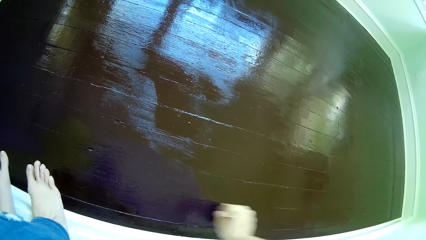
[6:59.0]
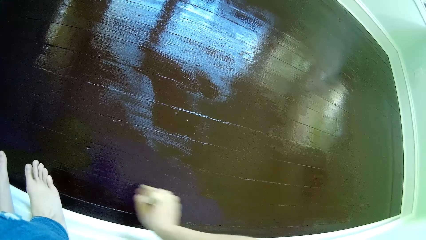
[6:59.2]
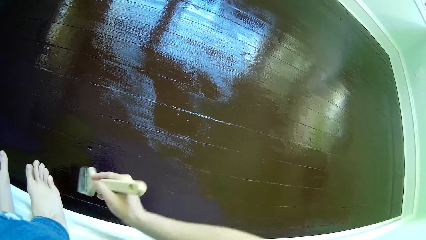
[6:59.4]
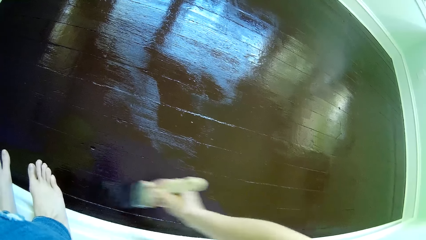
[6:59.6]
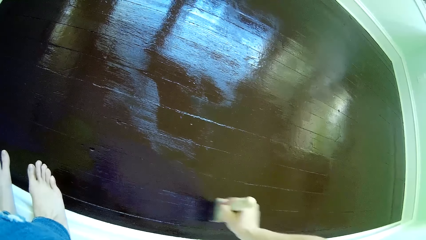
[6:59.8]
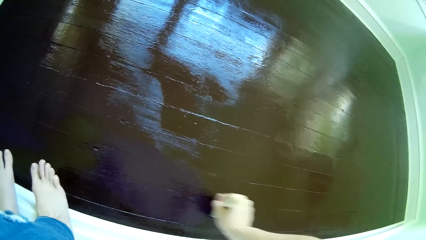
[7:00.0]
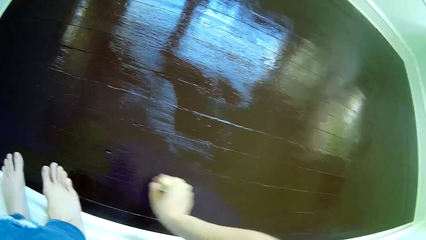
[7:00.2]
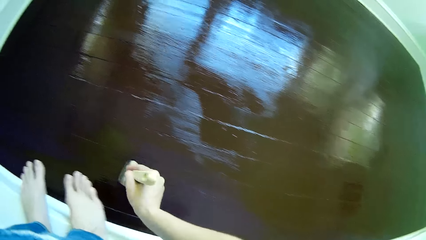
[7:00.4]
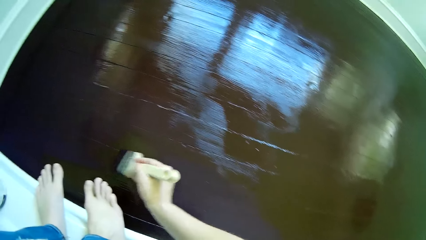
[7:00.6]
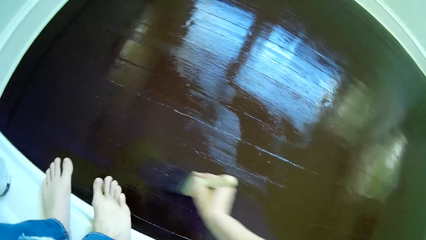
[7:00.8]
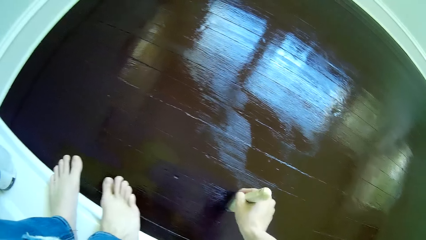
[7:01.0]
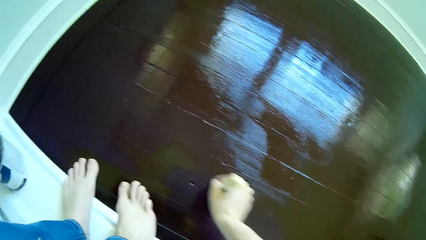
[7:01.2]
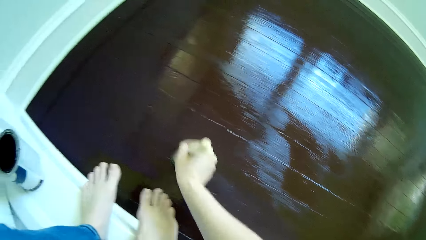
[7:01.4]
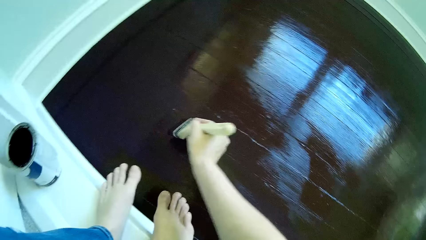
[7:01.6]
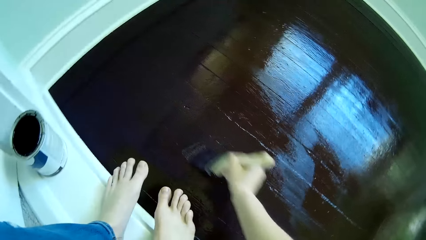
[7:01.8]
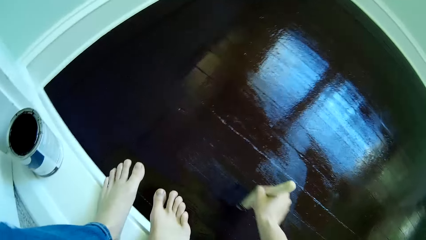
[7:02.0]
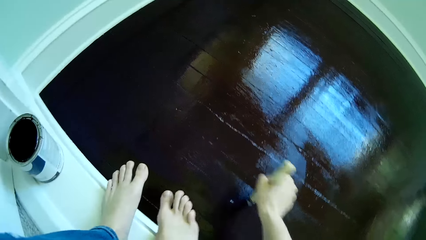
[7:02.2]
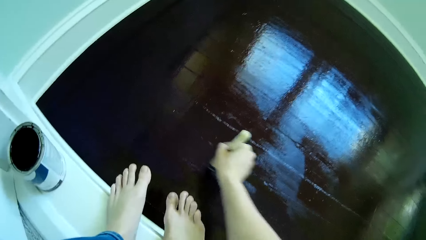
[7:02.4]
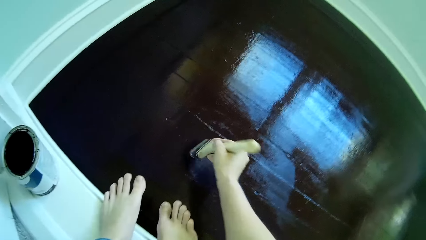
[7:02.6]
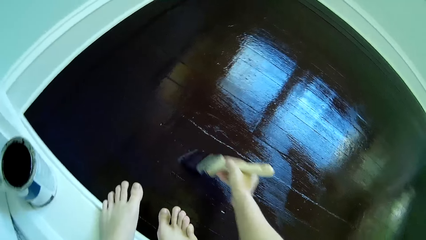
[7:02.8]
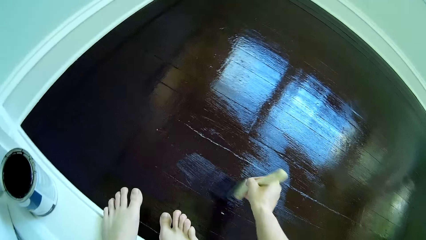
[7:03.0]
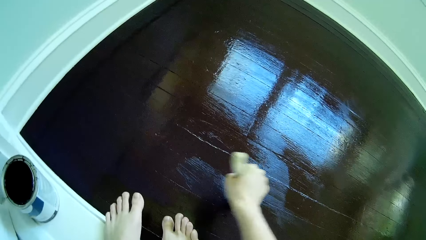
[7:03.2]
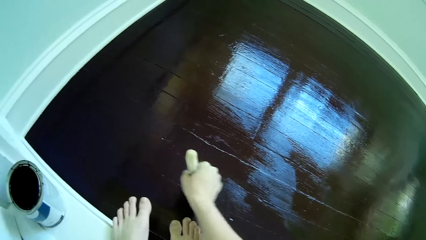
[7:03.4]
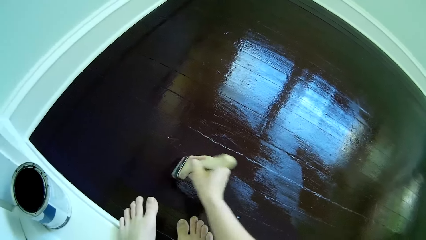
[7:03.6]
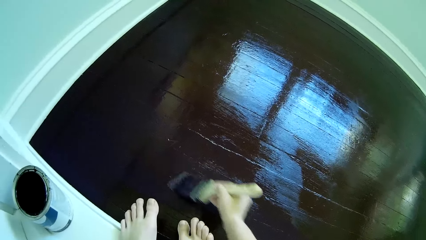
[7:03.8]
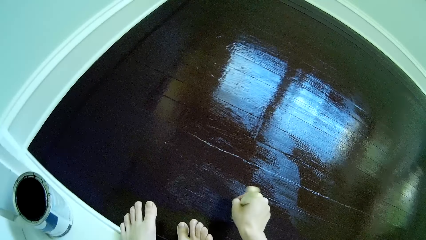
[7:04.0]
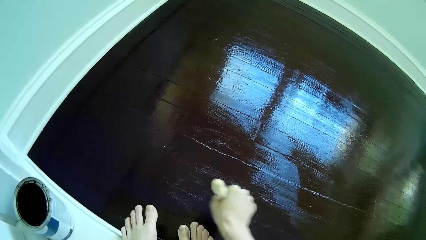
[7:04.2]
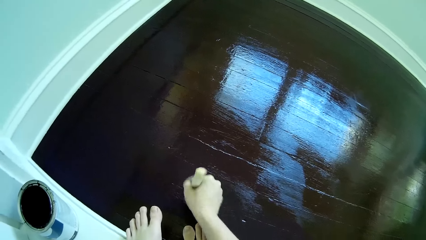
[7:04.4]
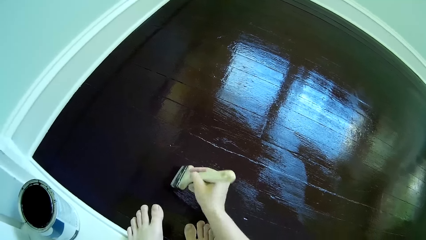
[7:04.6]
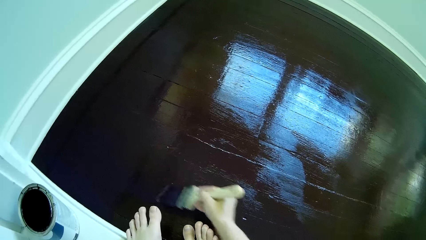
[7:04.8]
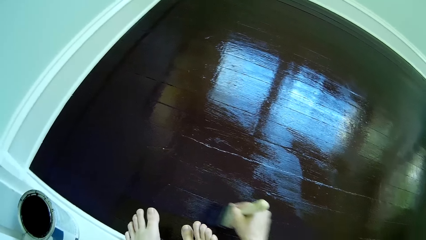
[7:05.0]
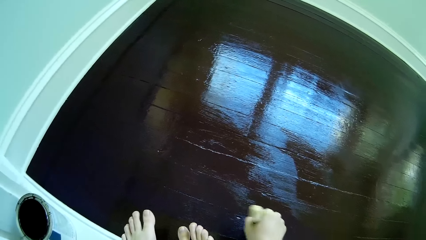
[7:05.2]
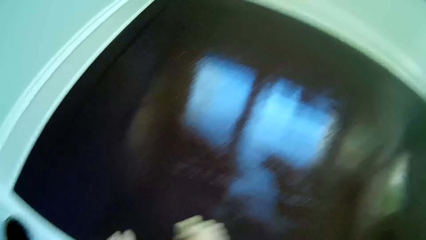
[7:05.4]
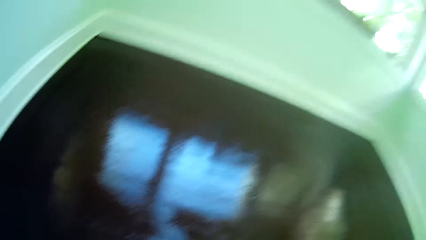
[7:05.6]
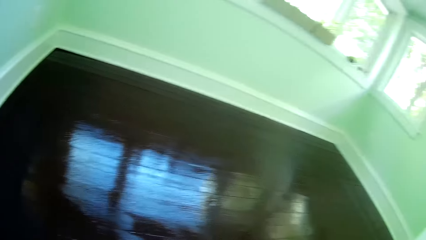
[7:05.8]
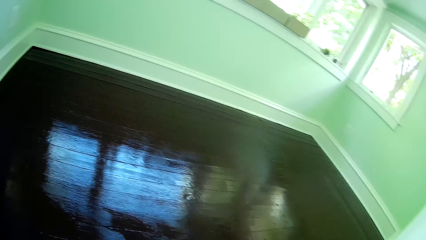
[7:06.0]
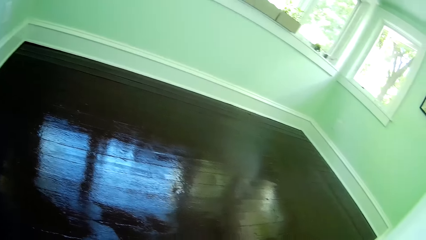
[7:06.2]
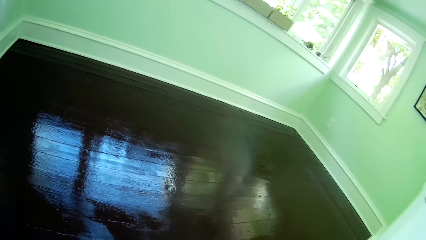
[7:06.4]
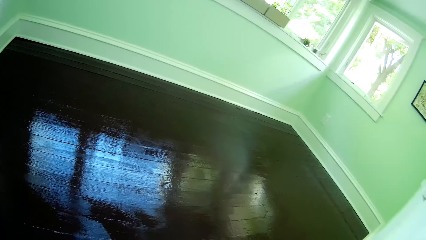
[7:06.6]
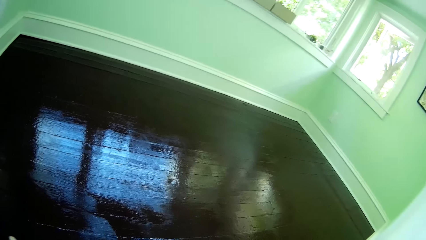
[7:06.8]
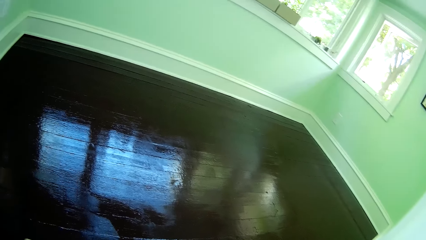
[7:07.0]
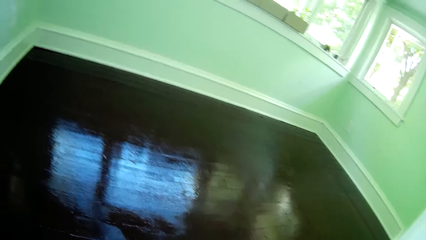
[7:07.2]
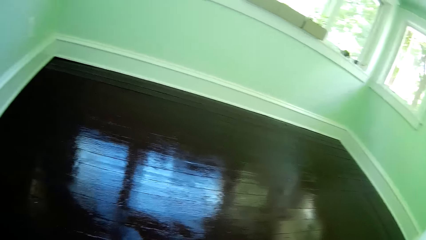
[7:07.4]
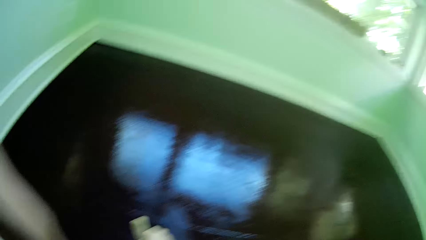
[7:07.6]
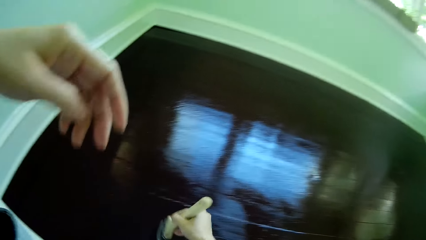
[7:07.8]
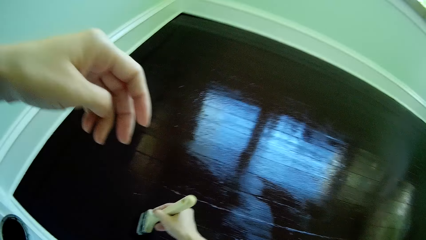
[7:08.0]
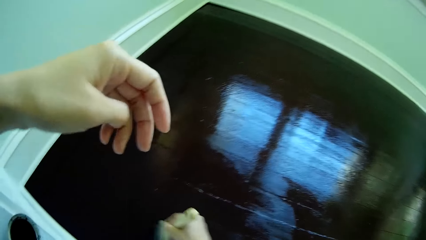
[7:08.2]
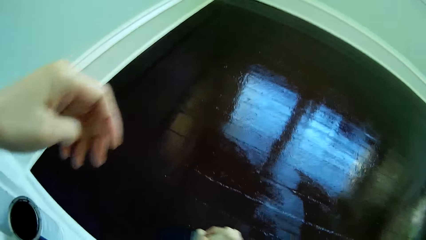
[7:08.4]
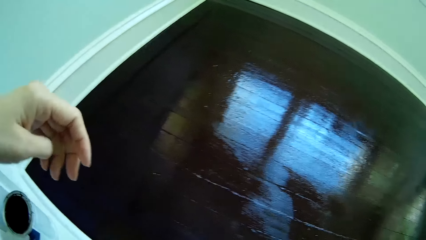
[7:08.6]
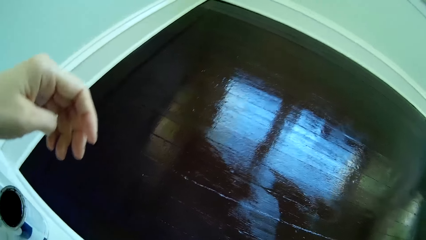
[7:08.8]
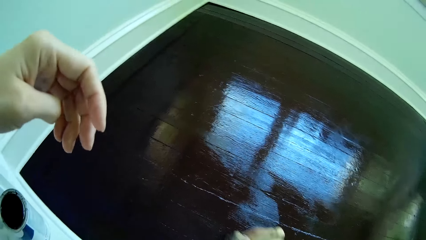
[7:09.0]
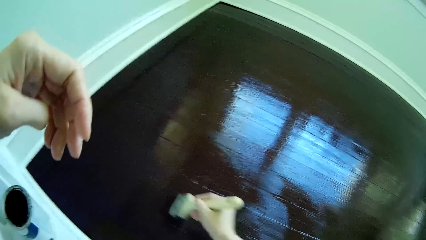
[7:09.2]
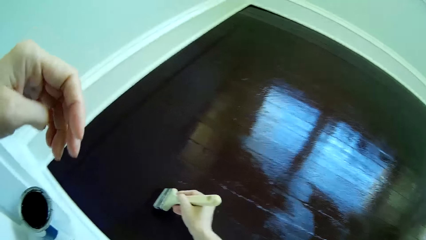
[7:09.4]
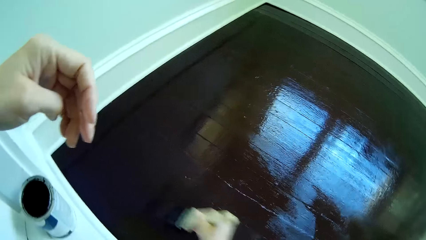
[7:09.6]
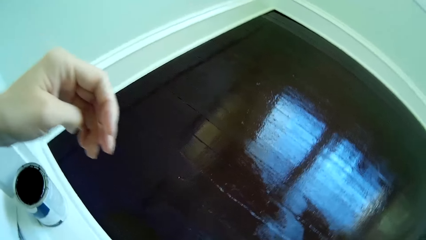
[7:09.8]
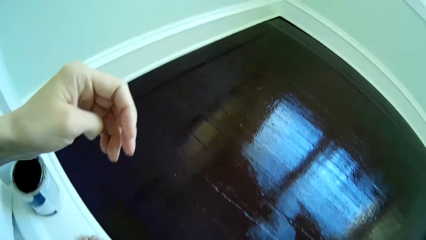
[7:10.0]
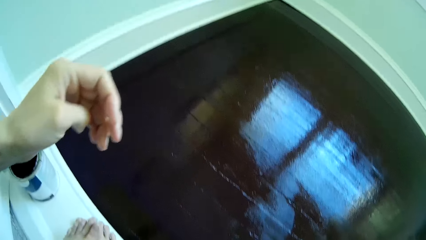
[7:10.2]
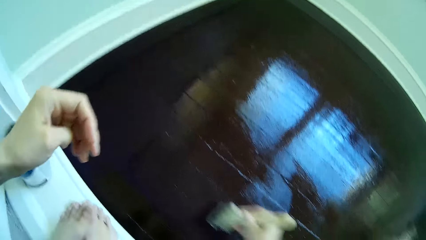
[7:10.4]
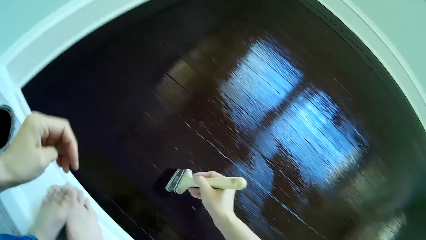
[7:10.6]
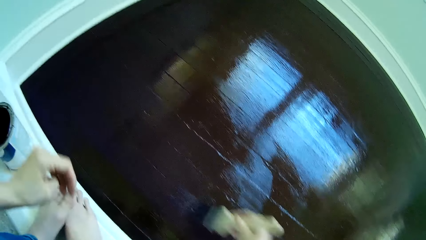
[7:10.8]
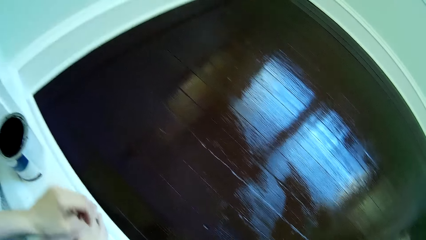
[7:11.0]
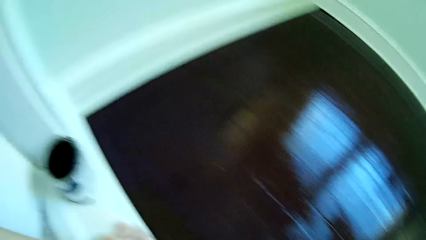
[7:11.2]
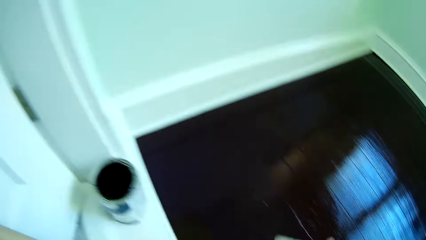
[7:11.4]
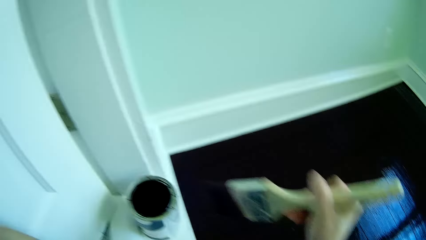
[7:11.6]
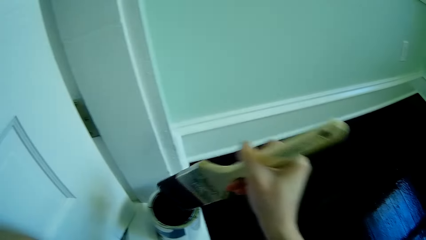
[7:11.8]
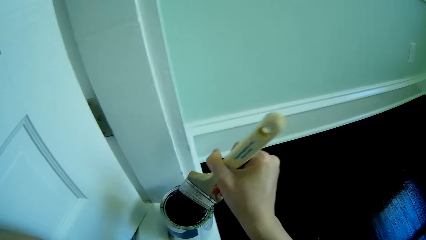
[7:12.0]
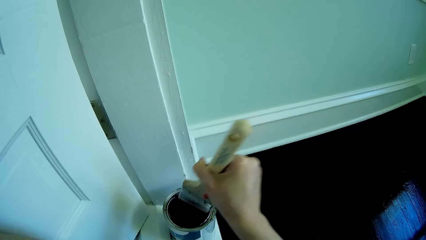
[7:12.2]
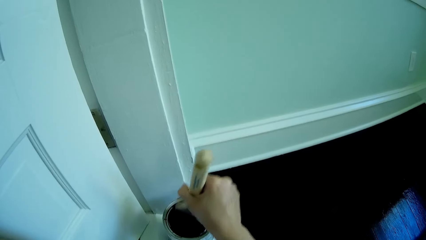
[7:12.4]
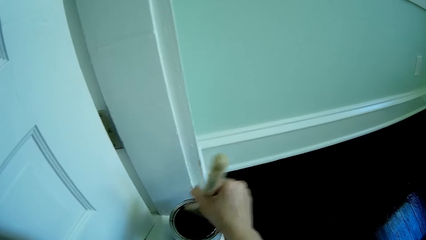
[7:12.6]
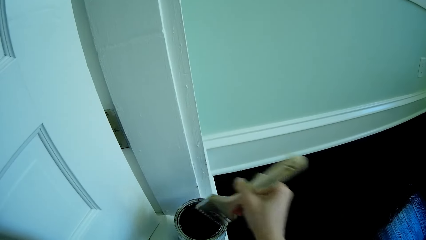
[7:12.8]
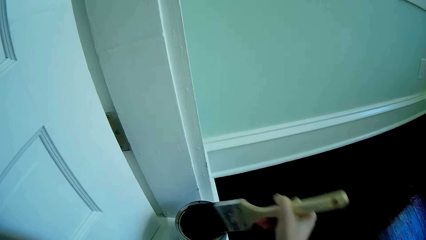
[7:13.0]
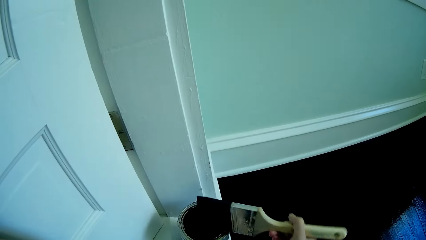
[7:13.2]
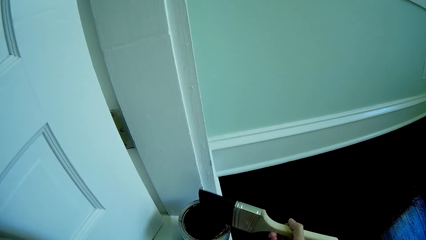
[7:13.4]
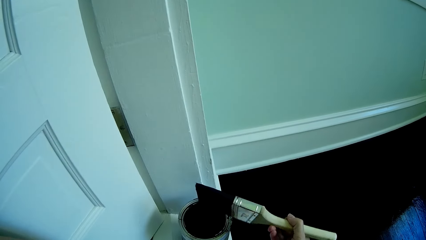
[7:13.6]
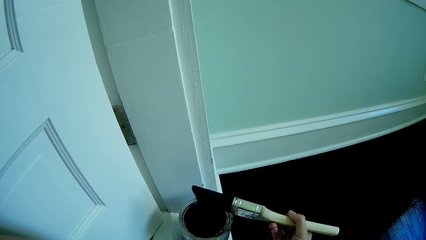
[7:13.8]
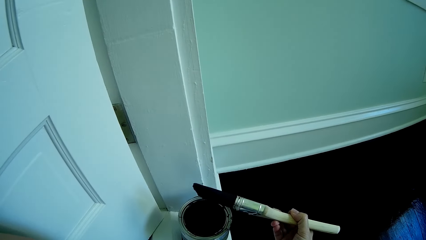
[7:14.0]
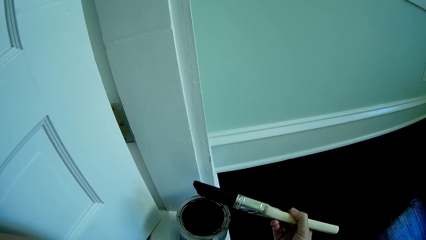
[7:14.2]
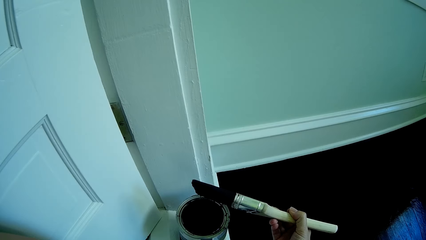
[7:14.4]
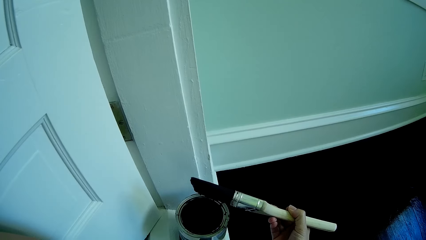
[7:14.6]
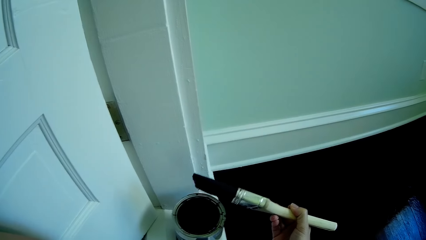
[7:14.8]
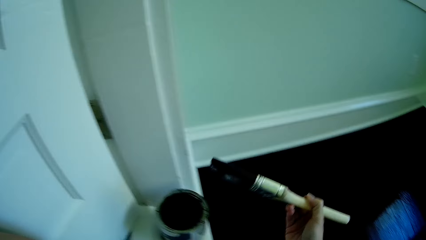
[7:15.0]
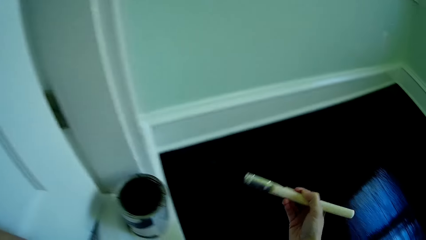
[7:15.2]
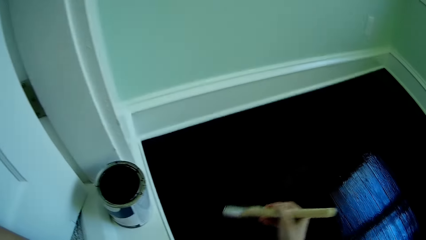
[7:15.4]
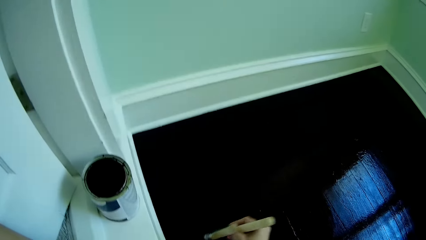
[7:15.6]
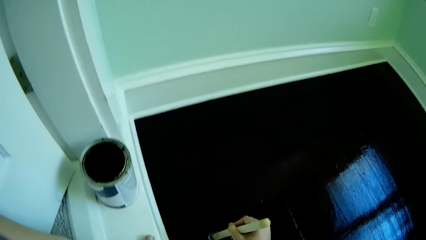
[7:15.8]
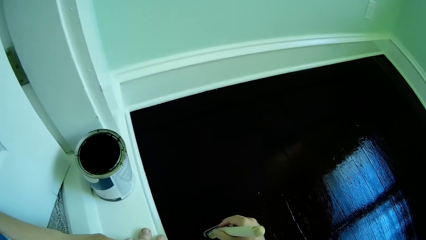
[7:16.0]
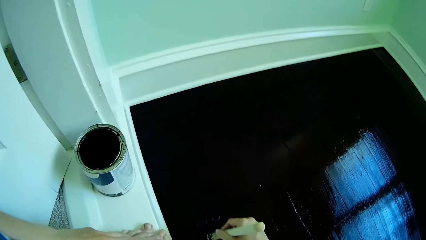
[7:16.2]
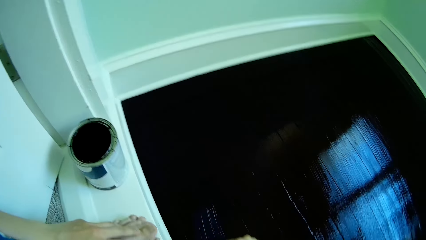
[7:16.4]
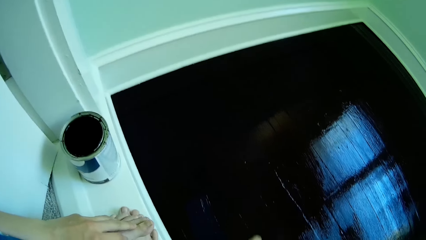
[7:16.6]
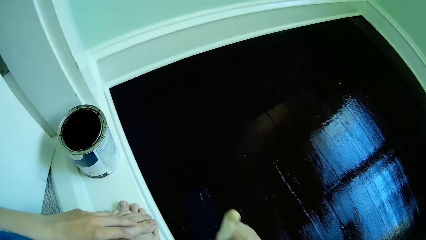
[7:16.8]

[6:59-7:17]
The camera wearer looks aside. He raises the left hand and paints the floor. He dips the brush in his right hand into the paint container or tin. He removes the brush from the tin. He paints the floor with the brush in his right hand.
